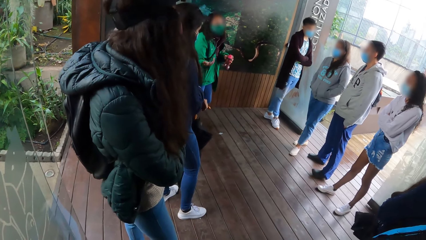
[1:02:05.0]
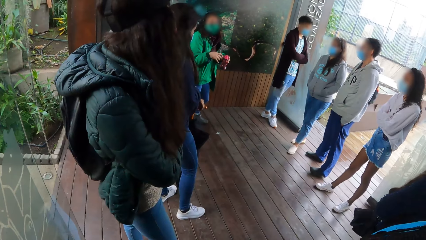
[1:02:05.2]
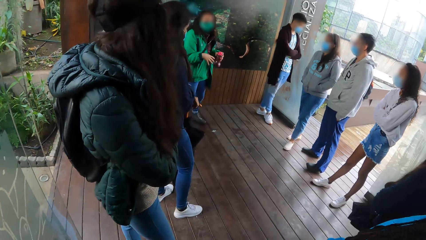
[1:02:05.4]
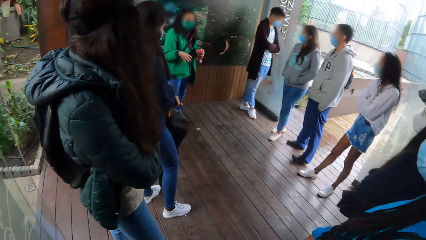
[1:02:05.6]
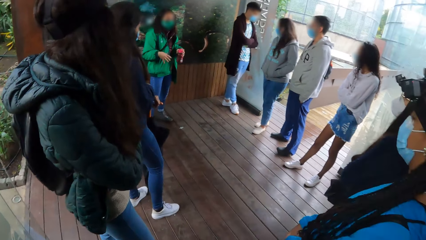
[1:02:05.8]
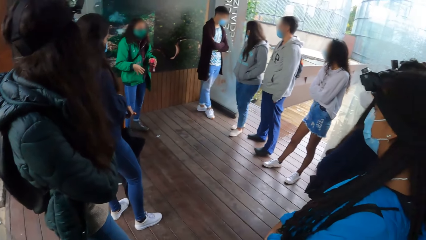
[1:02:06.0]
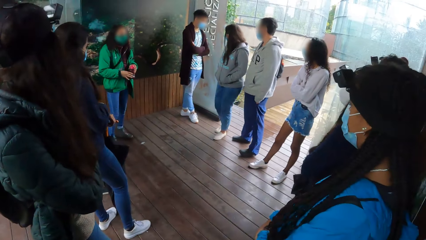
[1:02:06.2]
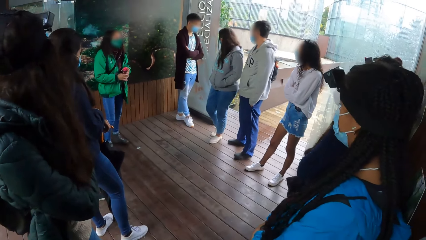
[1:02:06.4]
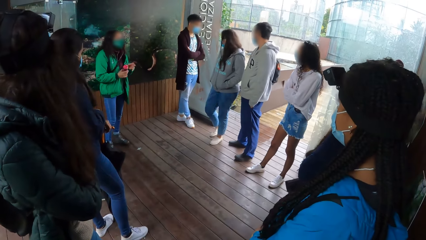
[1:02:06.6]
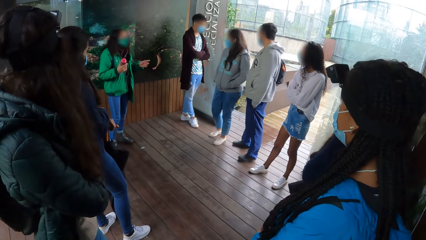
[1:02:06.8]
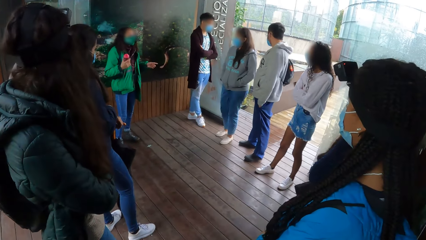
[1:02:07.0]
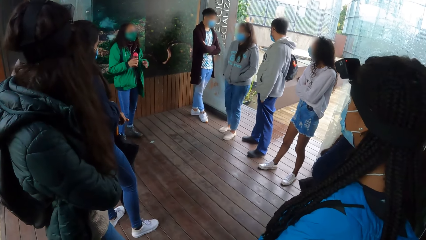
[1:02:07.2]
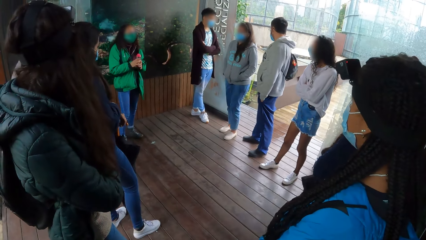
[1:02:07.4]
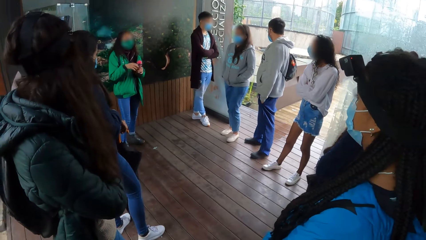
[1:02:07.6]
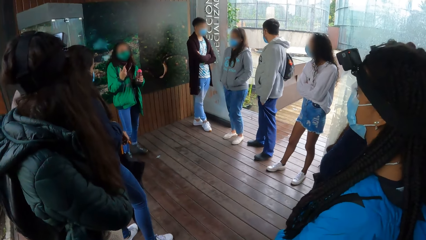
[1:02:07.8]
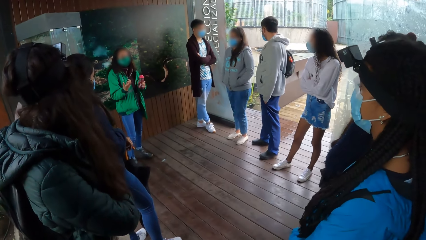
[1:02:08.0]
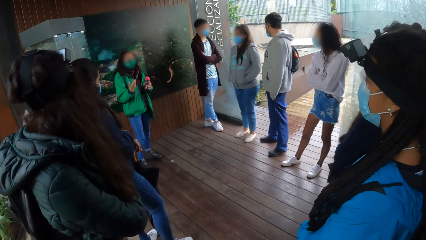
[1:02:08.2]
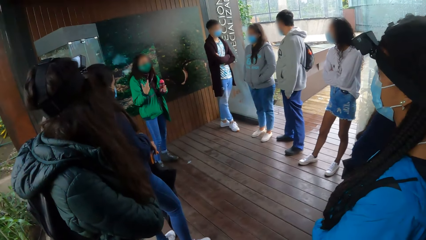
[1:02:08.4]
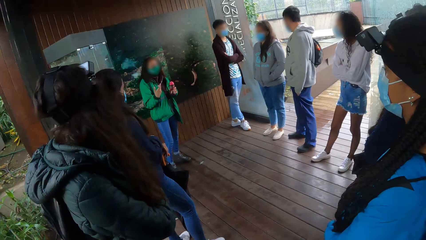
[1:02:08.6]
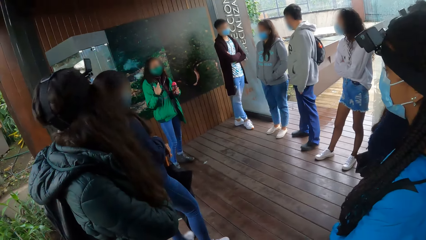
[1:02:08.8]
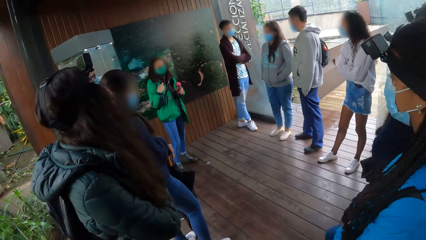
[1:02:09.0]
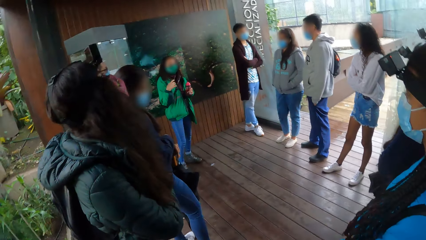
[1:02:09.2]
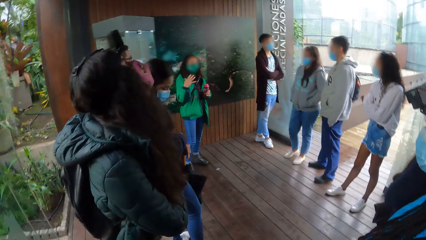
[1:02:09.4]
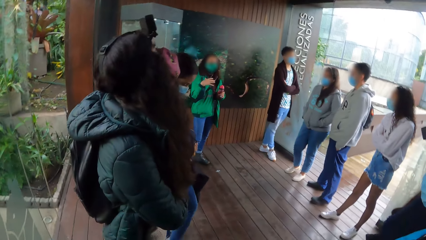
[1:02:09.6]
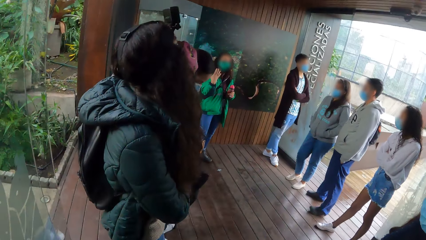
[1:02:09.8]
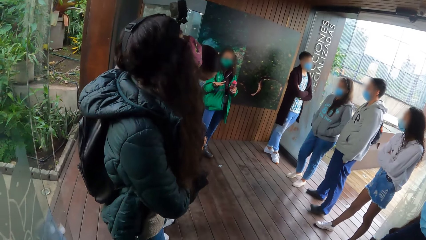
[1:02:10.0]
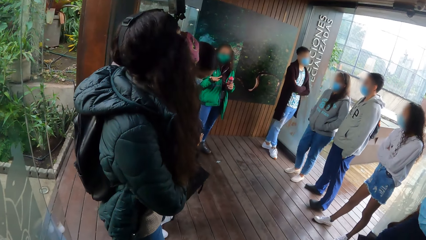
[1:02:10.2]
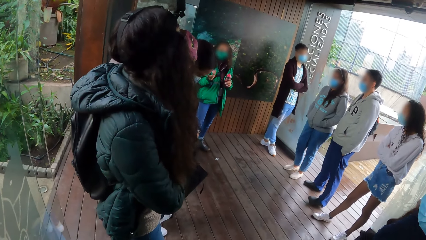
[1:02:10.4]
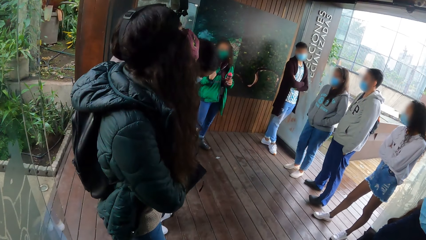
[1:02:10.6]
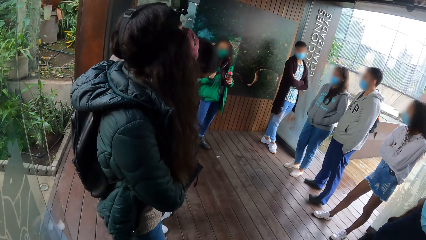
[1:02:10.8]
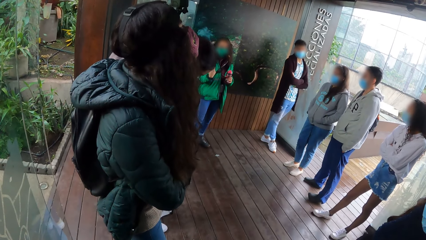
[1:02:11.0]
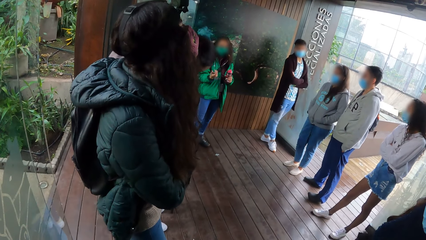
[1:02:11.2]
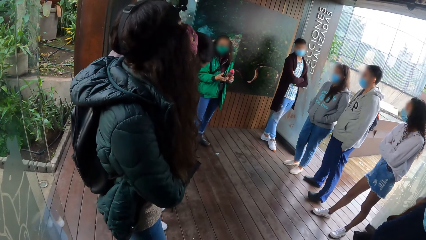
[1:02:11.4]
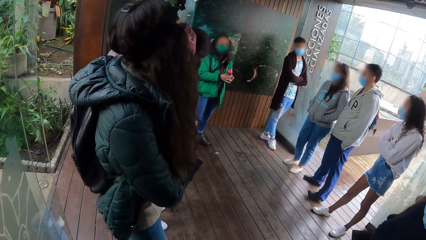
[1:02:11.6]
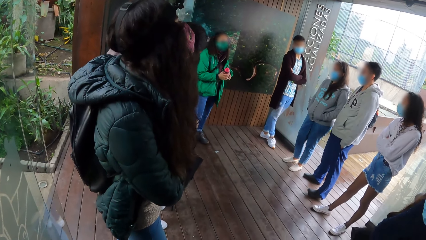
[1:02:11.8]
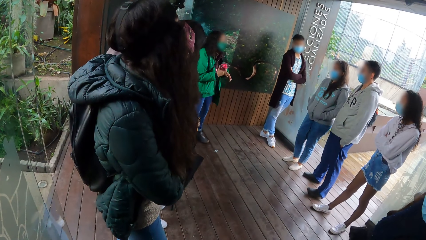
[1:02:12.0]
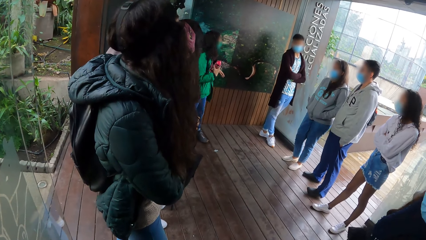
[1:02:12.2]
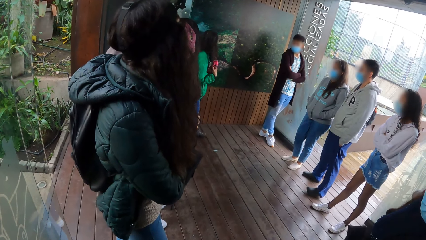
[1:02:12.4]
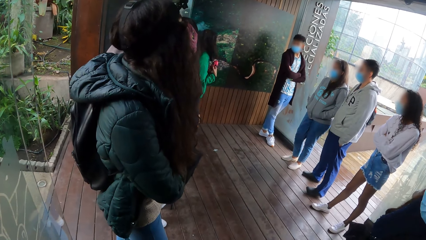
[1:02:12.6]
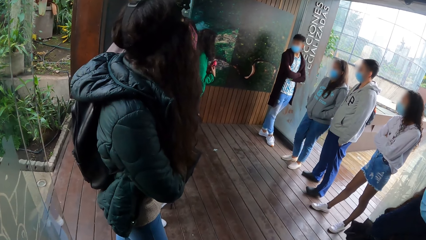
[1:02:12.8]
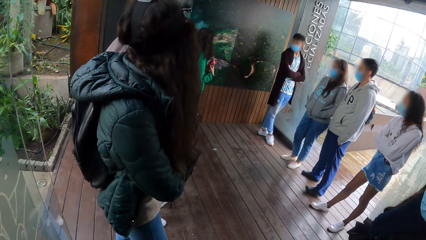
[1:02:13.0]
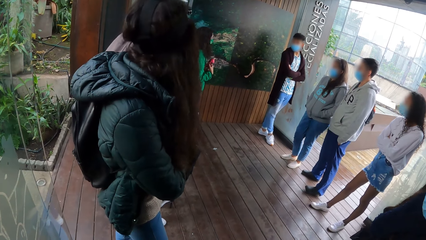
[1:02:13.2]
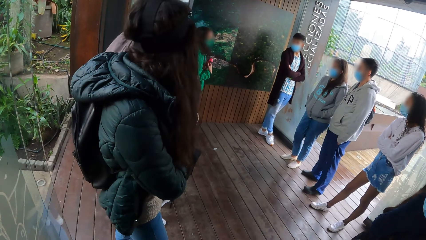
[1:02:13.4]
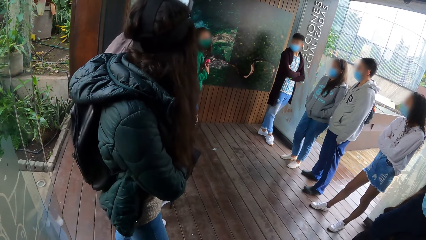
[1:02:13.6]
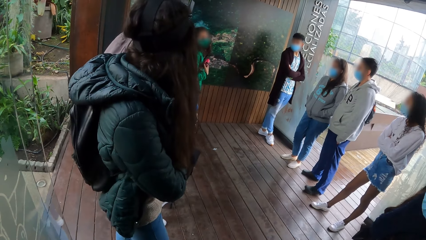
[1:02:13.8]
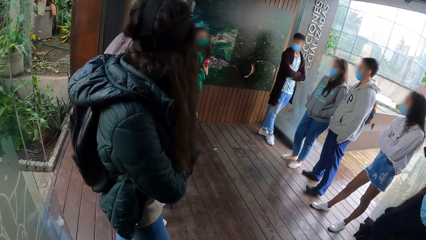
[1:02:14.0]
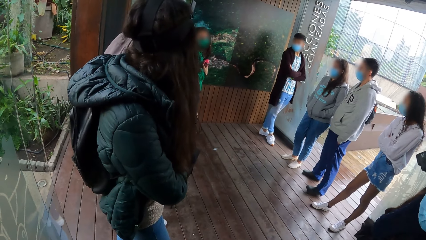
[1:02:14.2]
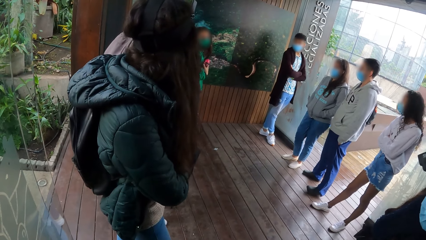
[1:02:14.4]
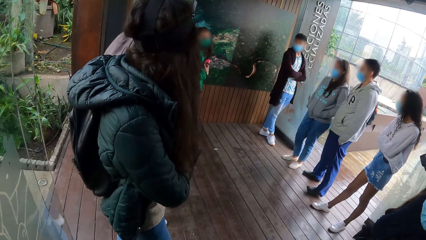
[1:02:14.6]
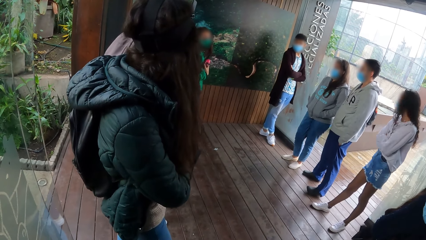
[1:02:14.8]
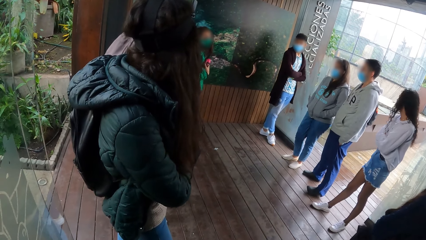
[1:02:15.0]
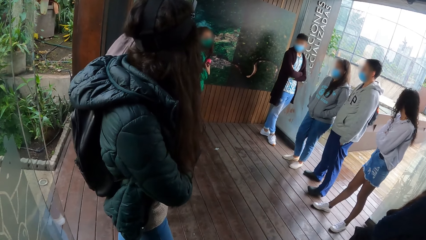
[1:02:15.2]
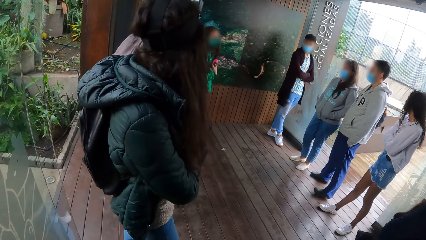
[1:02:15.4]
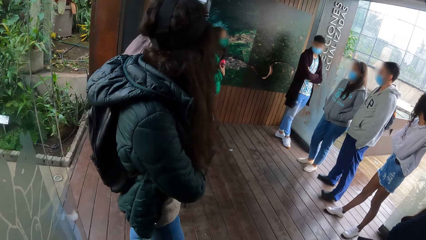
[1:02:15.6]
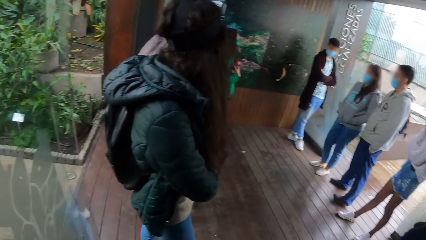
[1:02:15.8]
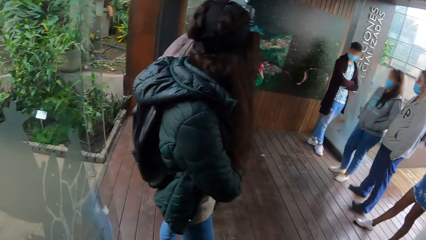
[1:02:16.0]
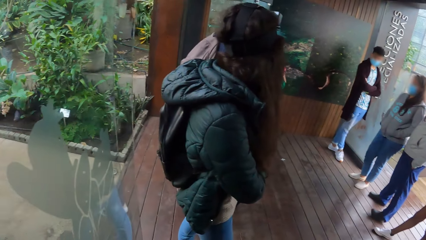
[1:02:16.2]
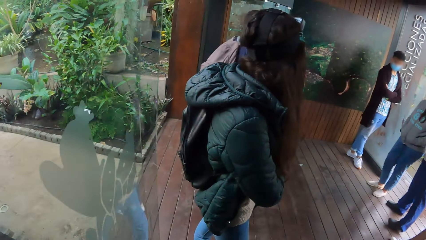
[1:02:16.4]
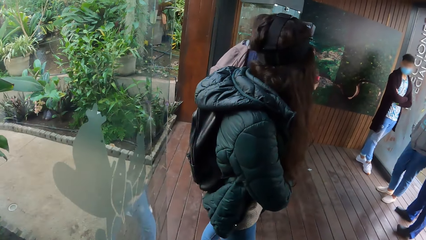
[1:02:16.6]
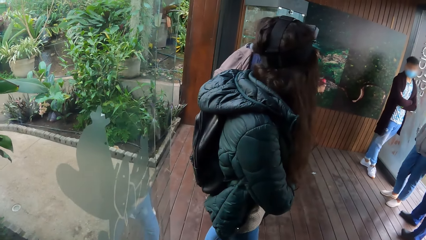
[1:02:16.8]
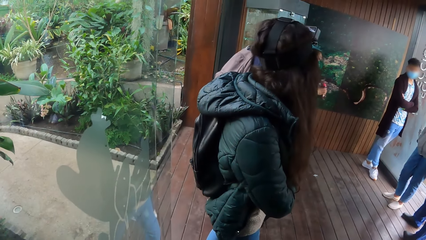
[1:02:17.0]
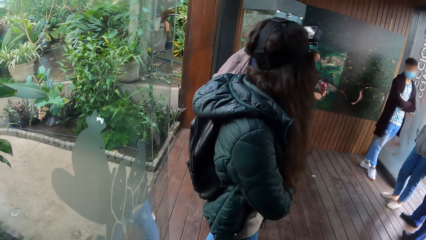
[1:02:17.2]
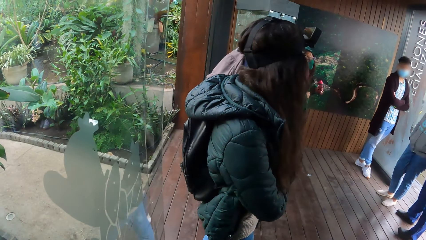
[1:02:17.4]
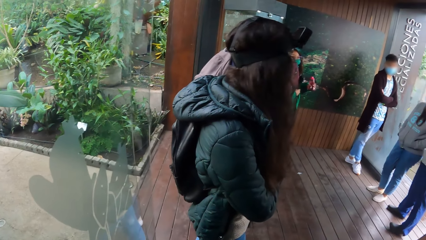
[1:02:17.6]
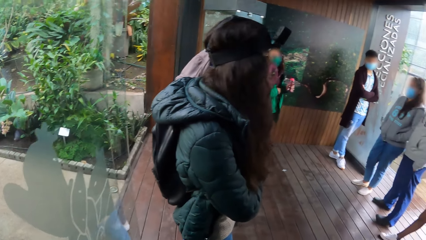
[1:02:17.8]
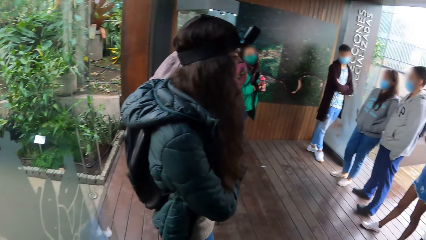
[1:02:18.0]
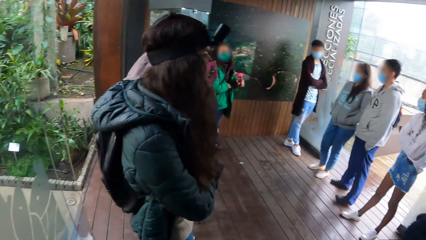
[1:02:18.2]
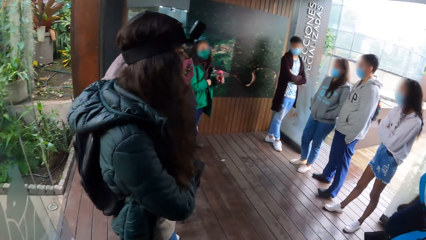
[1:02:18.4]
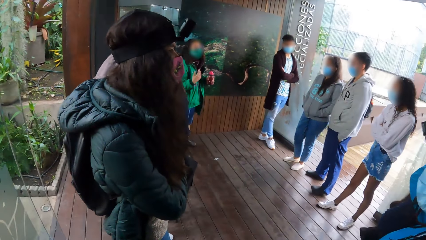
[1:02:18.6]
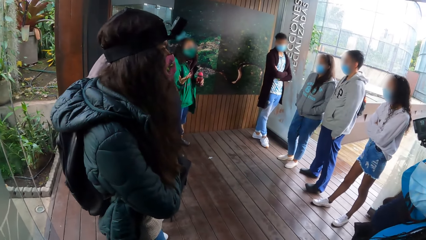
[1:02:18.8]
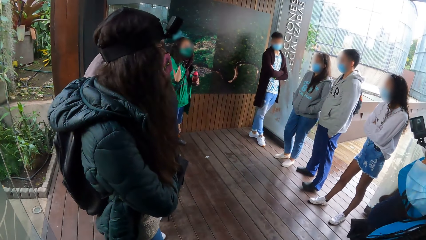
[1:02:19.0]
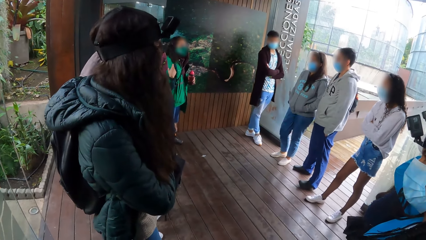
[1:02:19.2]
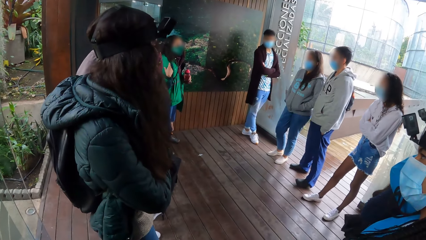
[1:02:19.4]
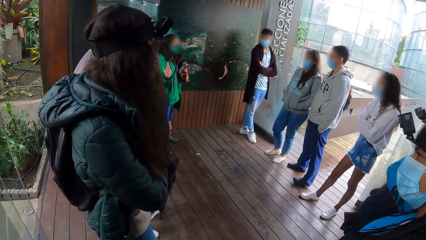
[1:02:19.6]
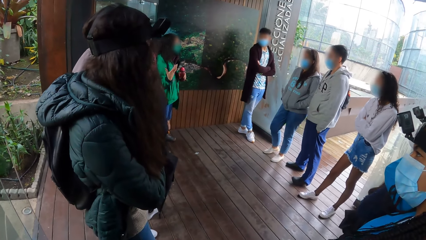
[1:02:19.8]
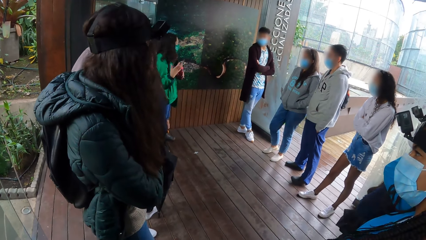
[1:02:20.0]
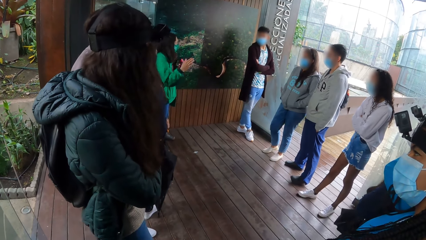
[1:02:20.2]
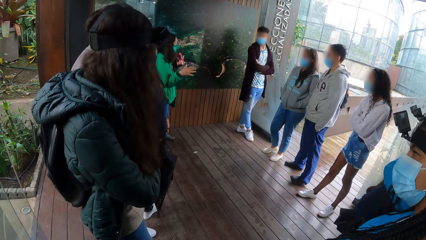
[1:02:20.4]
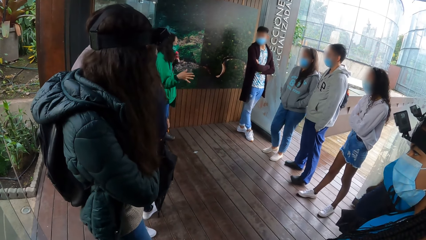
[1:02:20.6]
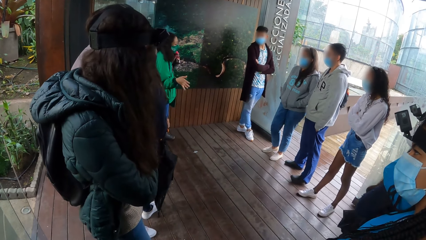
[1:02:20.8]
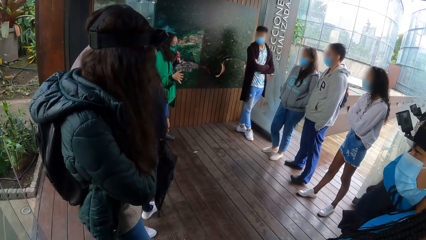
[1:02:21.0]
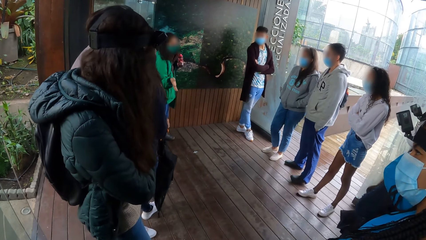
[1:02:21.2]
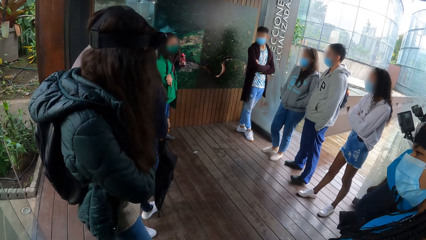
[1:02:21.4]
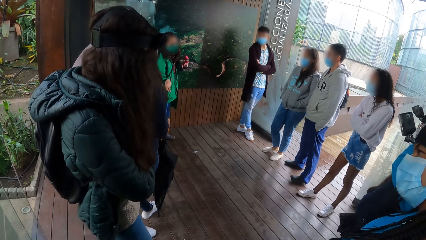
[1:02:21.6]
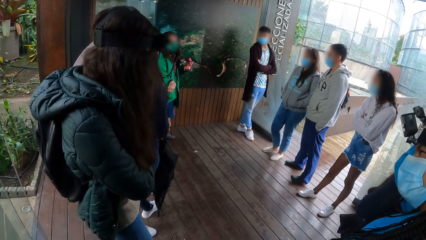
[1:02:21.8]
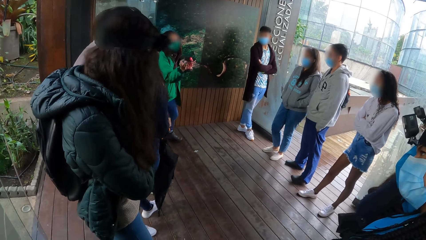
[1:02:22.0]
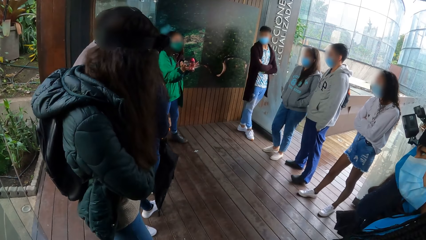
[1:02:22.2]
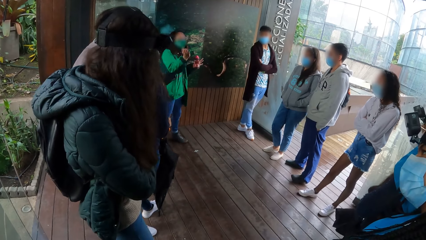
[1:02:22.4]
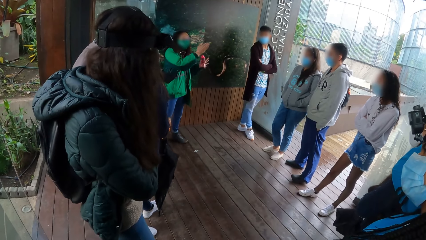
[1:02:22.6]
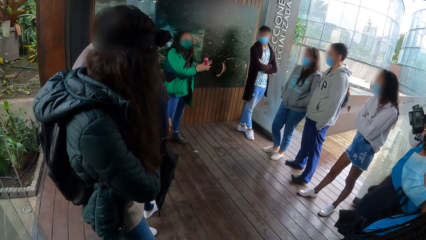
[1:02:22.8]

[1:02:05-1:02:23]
The camera wearer looks around.
